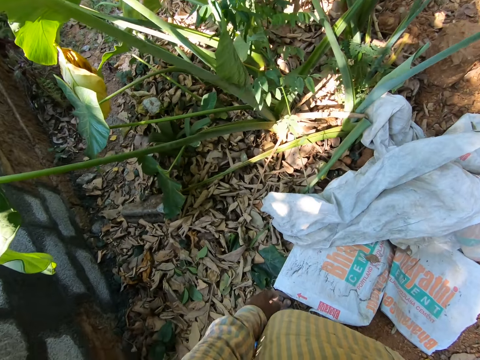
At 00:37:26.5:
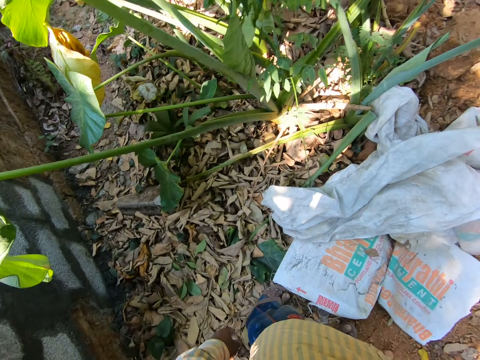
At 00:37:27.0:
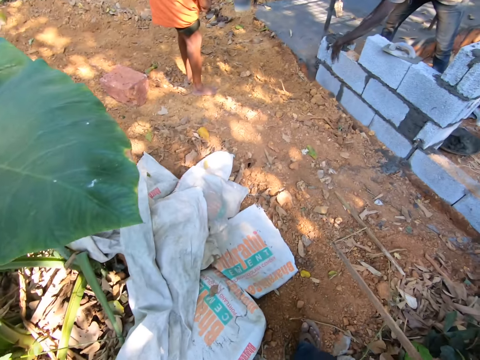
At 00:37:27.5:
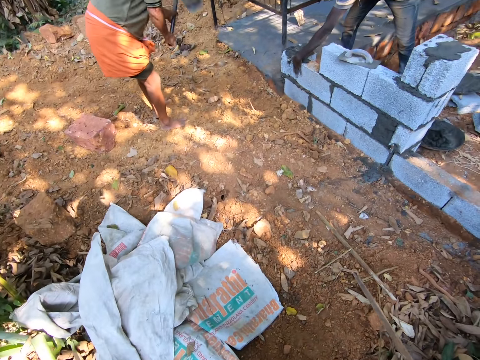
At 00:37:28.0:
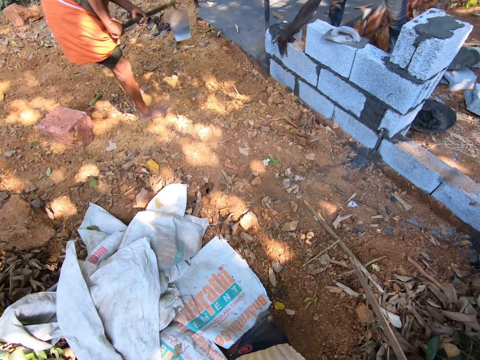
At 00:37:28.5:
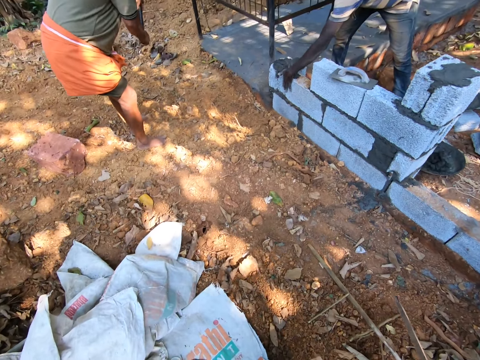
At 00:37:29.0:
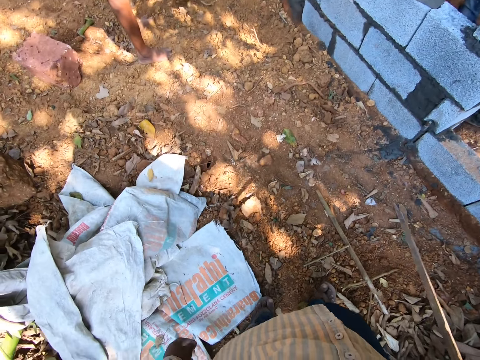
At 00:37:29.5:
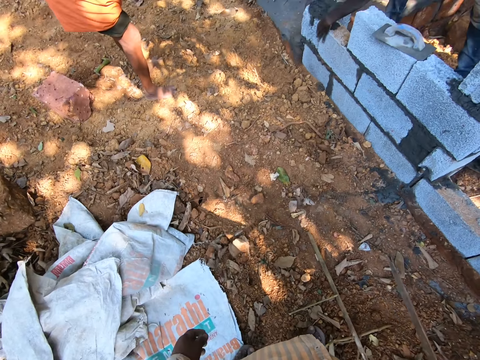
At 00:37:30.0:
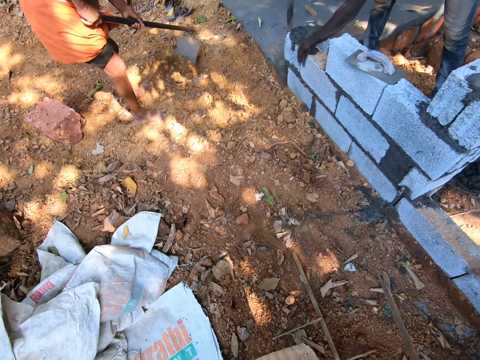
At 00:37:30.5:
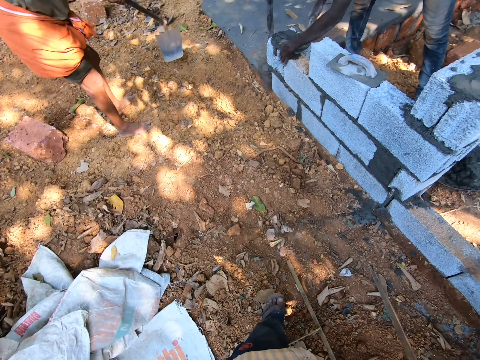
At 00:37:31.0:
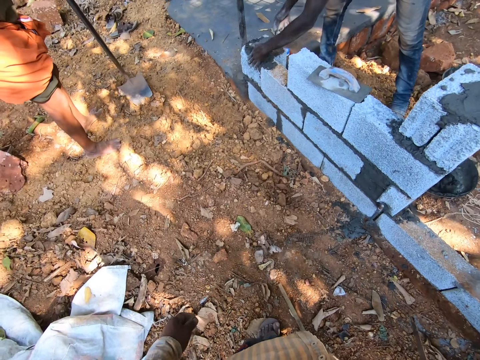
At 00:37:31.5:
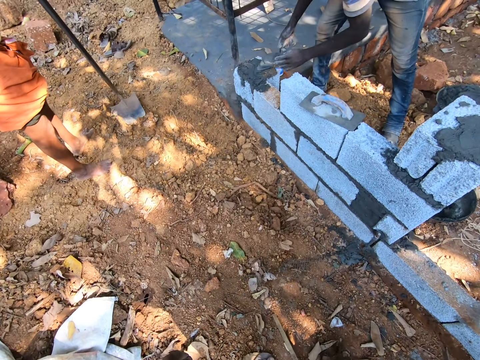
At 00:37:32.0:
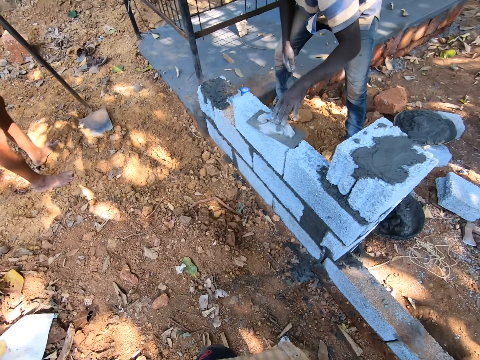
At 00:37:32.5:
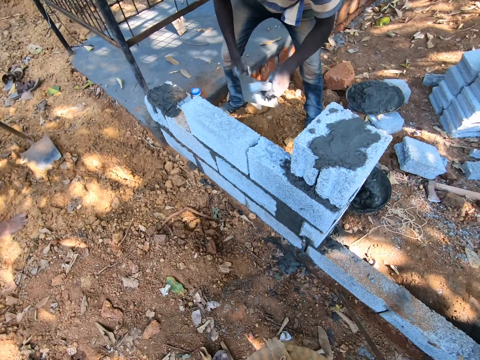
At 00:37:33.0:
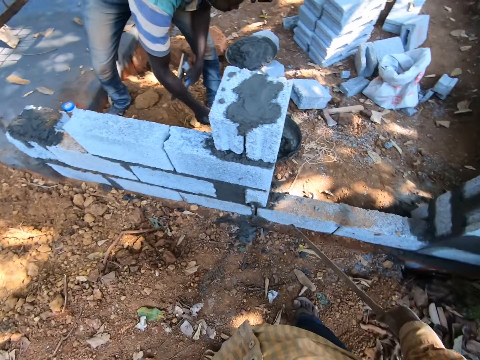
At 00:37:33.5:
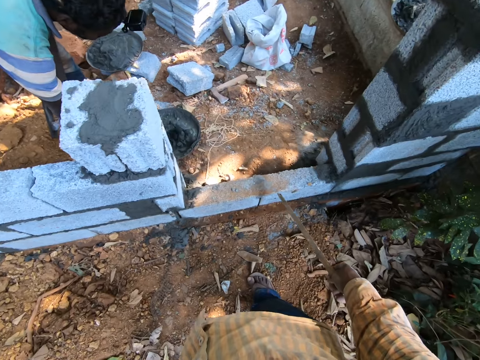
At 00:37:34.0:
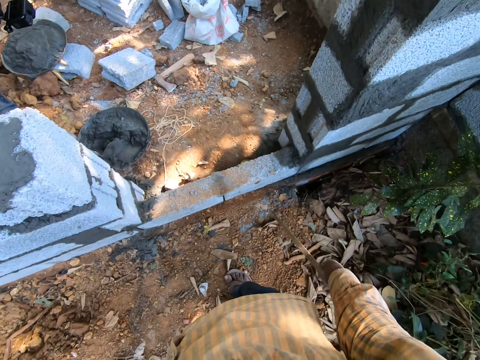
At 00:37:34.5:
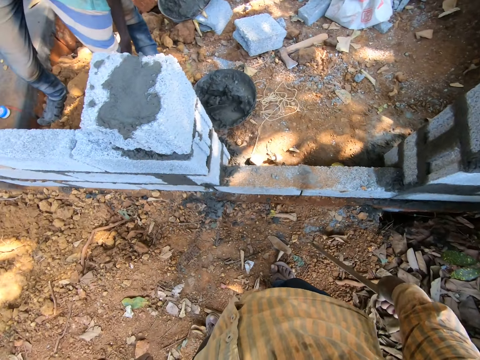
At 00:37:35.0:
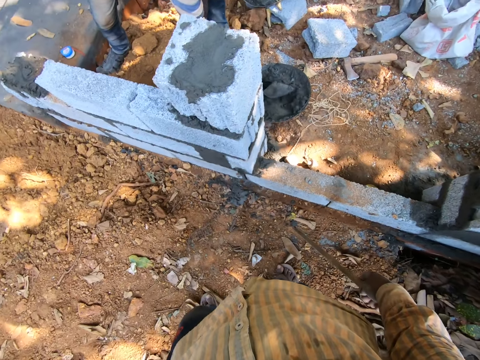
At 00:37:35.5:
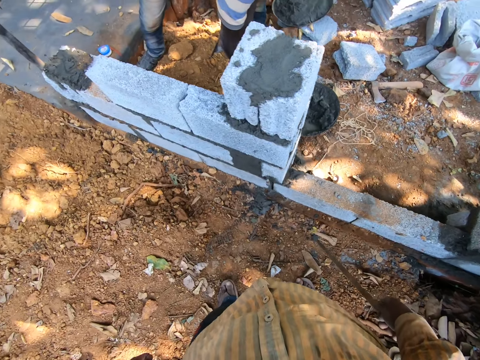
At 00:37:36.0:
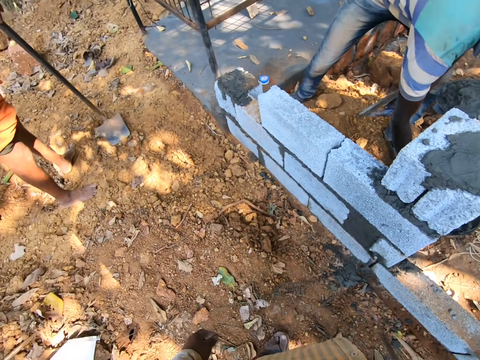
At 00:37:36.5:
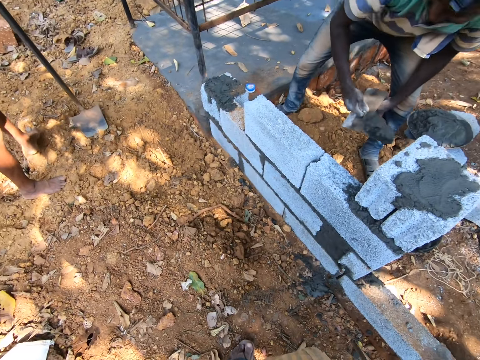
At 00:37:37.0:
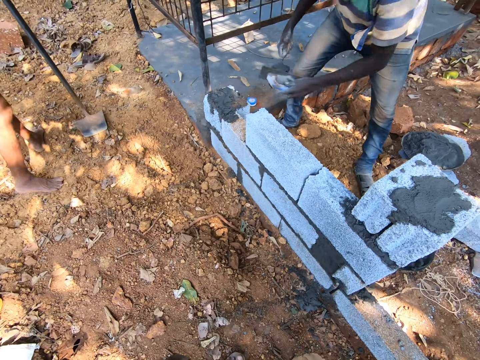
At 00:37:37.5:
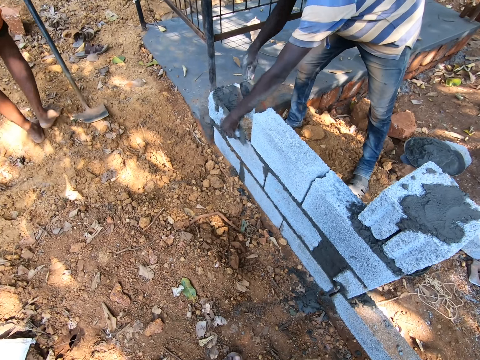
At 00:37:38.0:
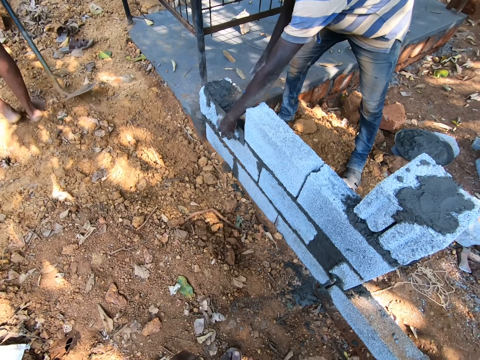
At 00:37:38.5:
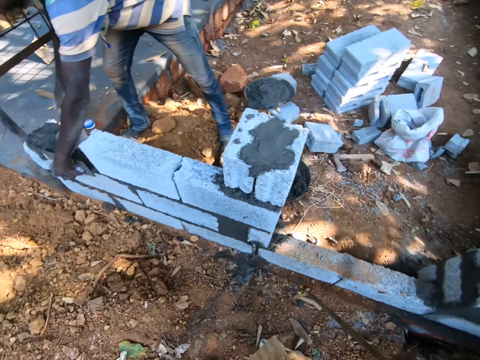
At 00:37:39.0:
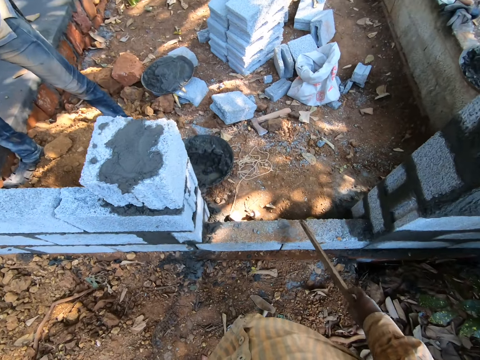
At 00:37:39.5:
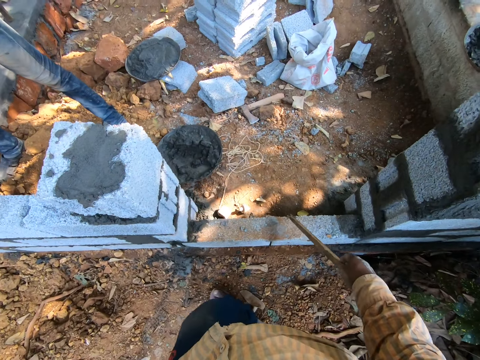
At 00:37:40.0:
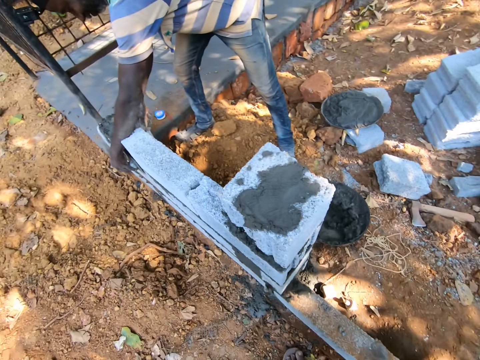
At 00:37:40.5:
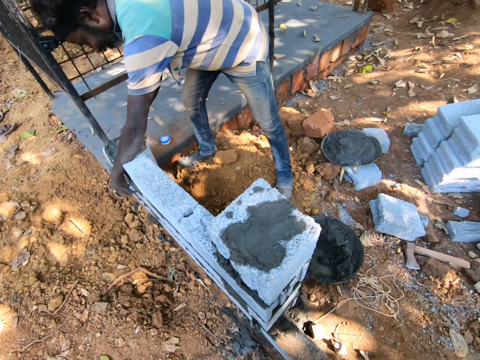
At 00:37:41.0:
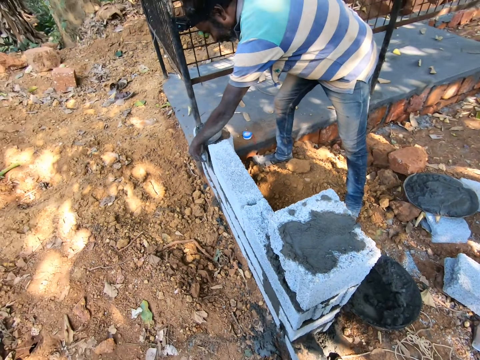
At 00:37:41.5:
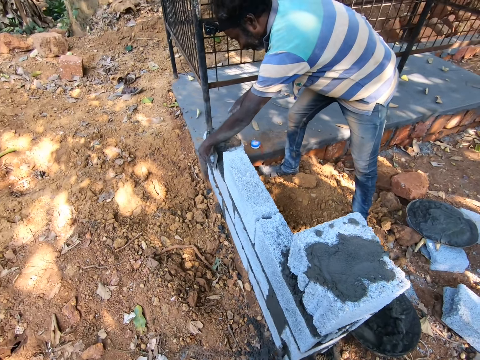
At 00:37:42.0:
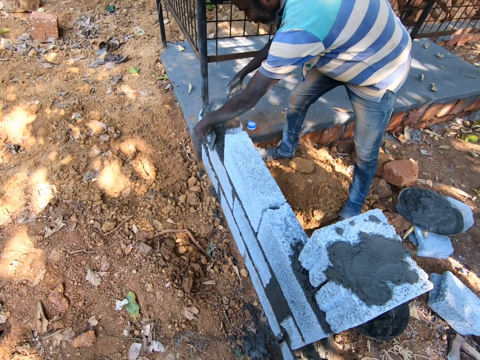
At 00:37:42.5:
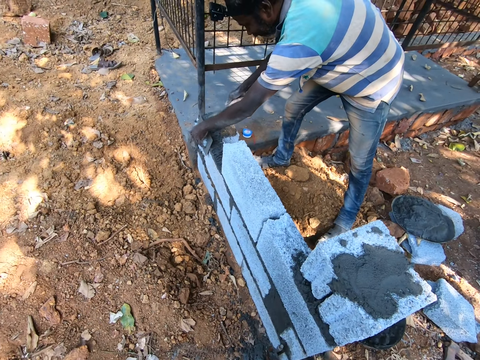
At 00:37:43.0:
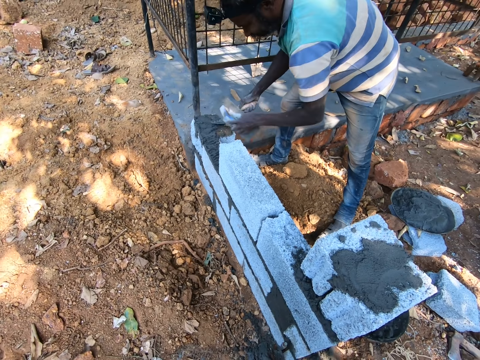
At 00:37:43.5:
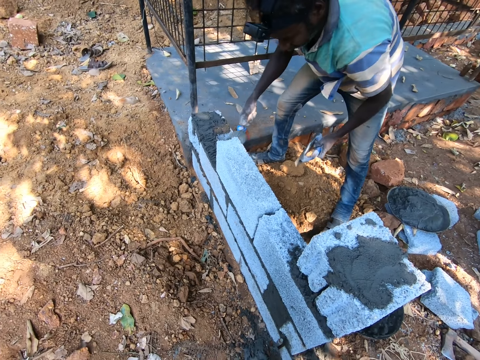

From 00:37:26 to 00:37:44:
The camera wearer spits on the ground. They walk. A man levels some cement on the block with a brick trowel in his right hand. Another man drops the hoe on the ground with both hands. The first man picks up a finishing trowel on a block with his left hand. The camera wearer looks around. The first man mixes some cement in a head pan with the brick trowel in his right hand, packs the cement from the head pan with the hand trowel in his right hand, puts the finishing trowel on the body of the block, pours the cement on the block with the brick trowel in his right hand, and spreads the cement on the block with the trowel in his right hand. The camera wearer interacts with the first man.

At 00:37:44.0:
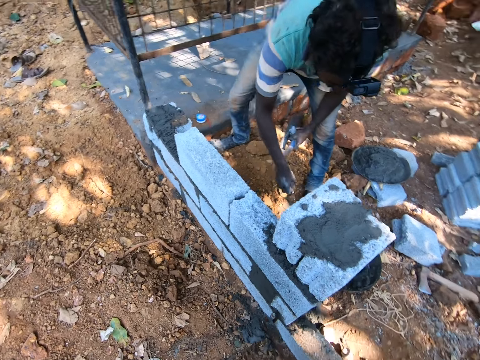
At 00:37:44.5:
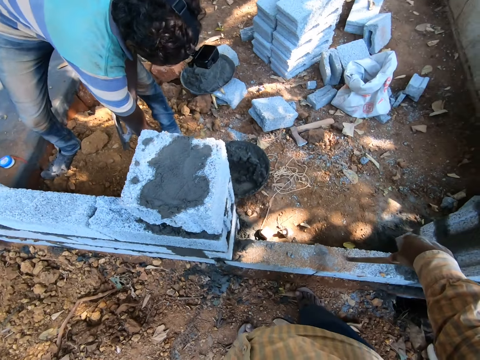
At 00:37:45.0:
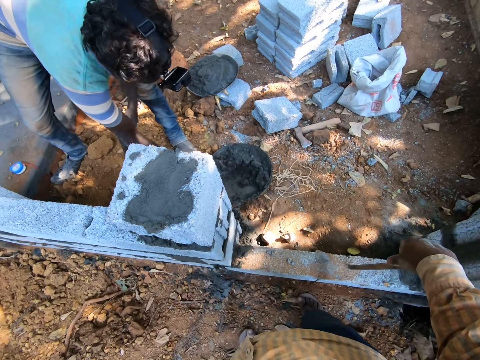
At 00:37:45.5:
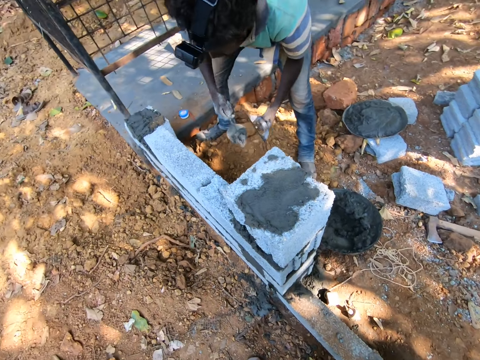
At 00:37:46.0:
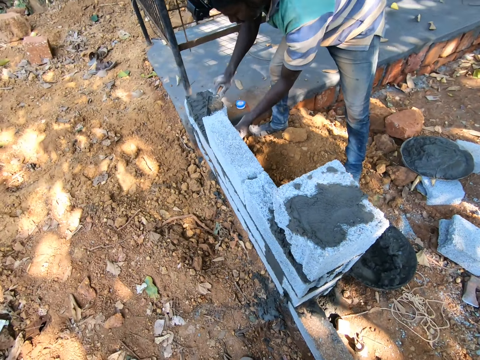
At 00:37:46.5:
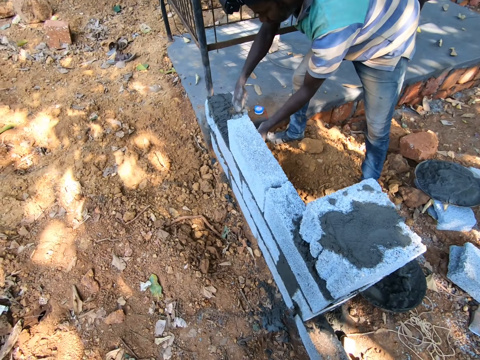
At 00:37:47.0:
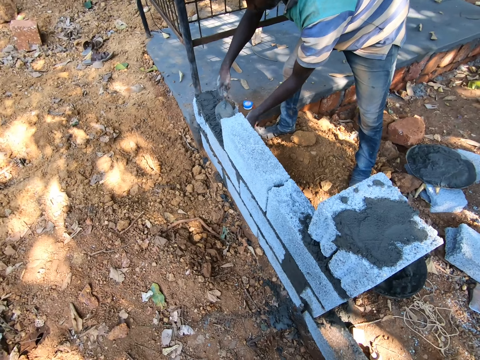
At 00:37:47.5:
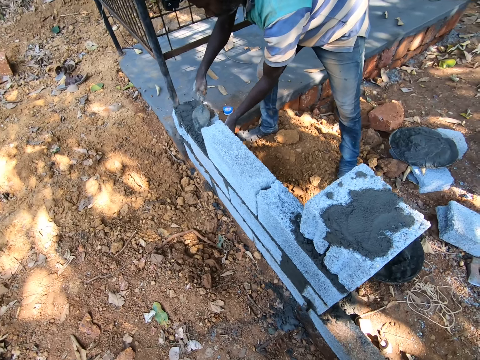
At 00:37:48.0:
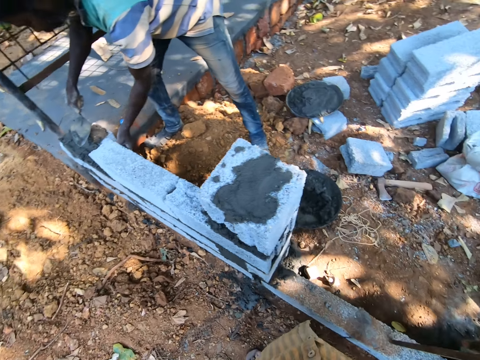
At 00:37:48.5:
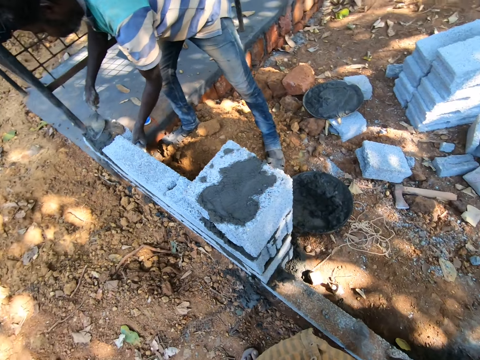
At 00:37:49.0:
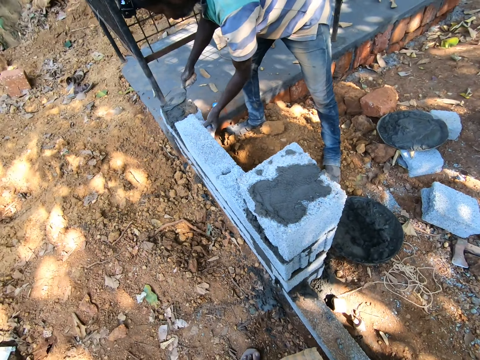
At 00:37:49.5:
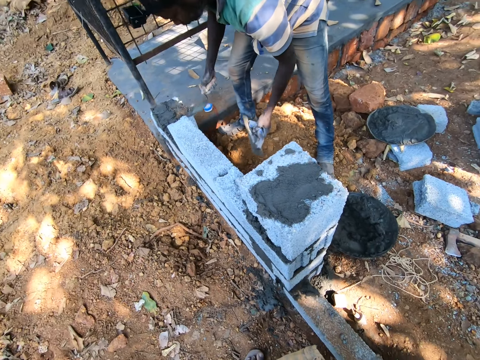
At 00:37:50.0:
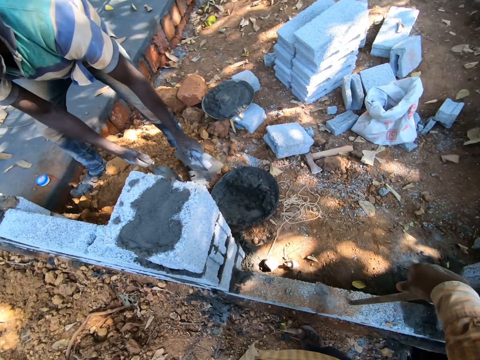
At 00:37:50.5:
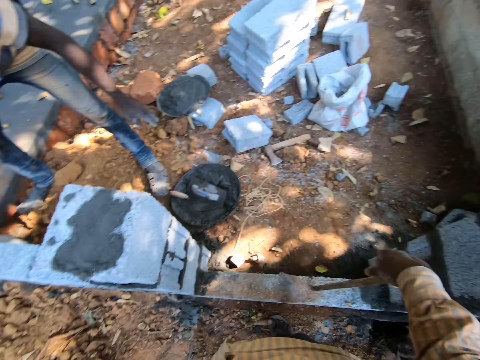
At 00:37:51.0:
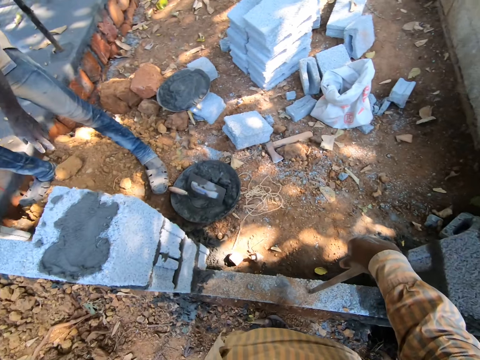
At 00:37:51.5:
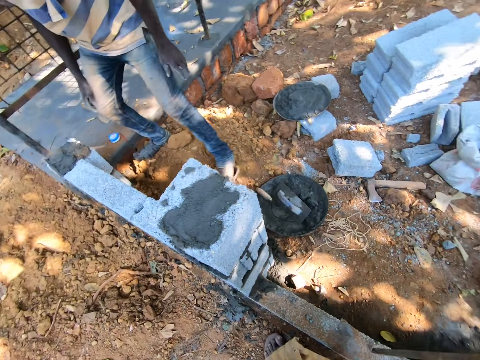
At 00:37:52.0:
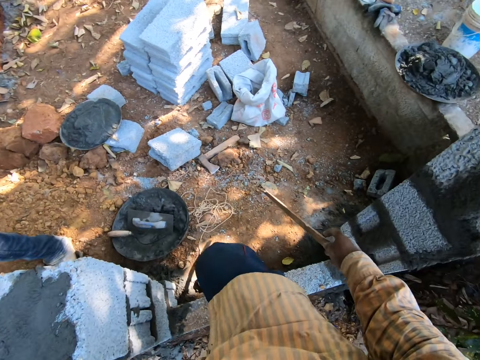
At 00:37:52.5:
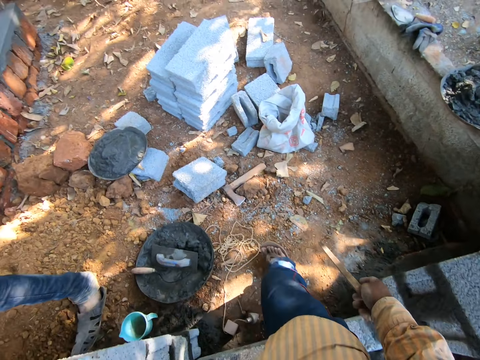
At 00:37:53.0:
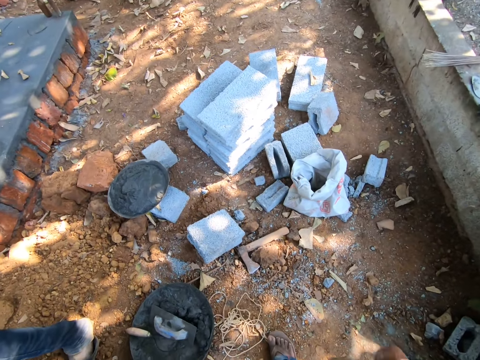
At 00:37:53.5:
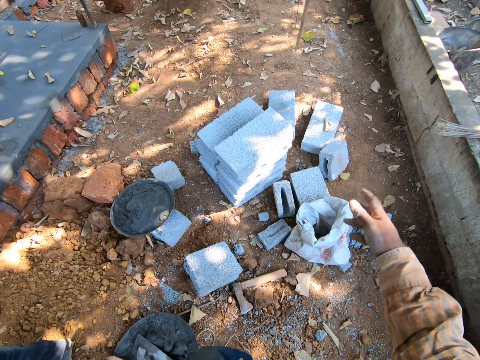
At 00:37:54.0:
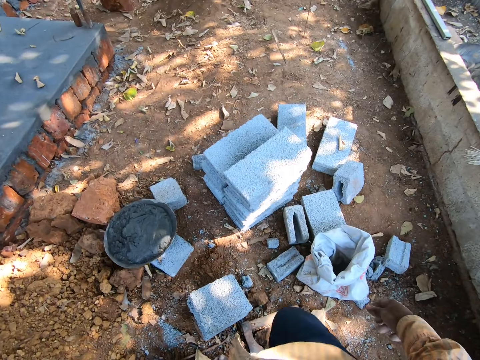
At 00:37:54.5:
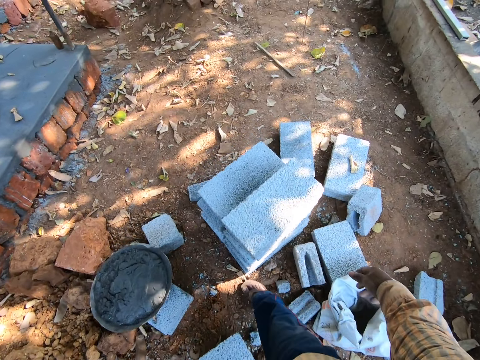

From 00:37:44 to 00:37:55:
The man packs some cement from the head pan with the brick trowel in his right hand. The man pours the cement on the block with the brick trowel in his right hand. The man spreads the cement on the block with the trowel in his right hand. The man drops the finishing trowel in the head pan with his left hand and drops the brick trowel in the head pan with his right hand. The camera wearer walks. He throws the stick on the ground with his right hand.
